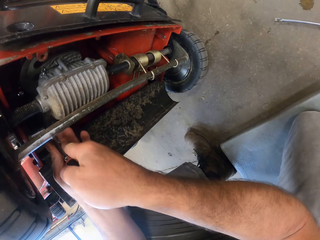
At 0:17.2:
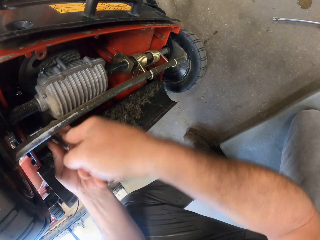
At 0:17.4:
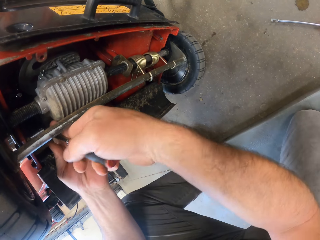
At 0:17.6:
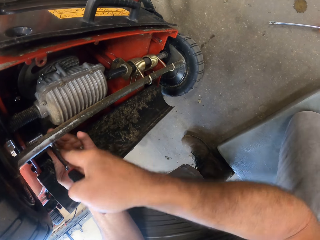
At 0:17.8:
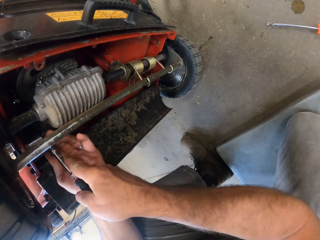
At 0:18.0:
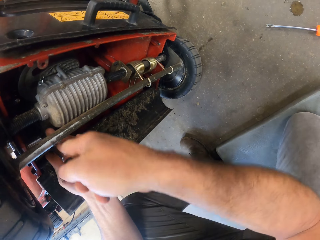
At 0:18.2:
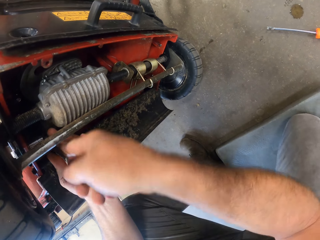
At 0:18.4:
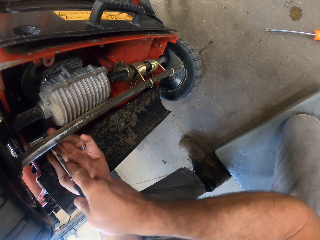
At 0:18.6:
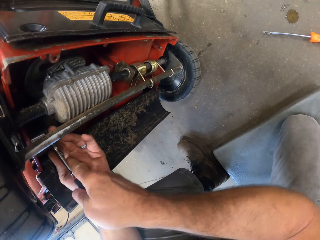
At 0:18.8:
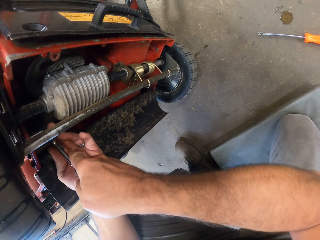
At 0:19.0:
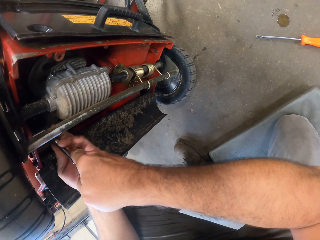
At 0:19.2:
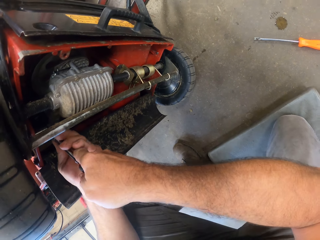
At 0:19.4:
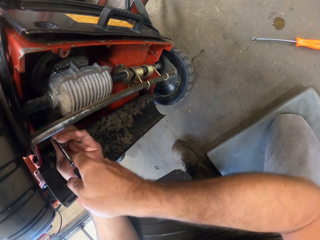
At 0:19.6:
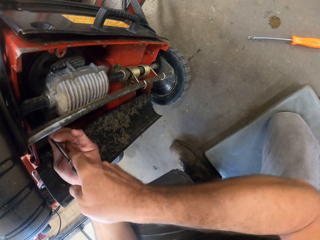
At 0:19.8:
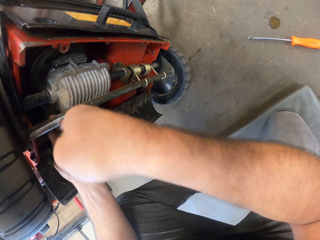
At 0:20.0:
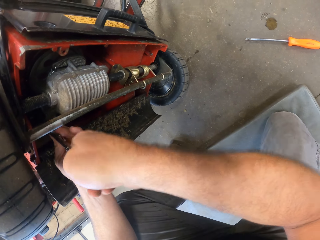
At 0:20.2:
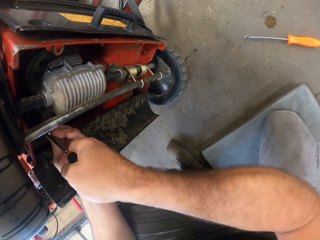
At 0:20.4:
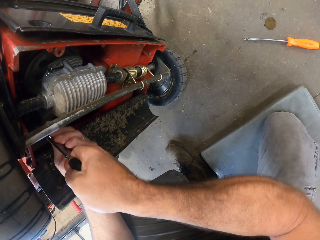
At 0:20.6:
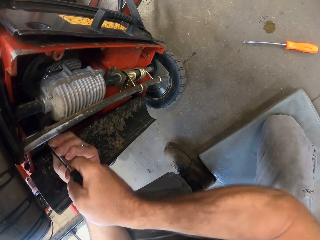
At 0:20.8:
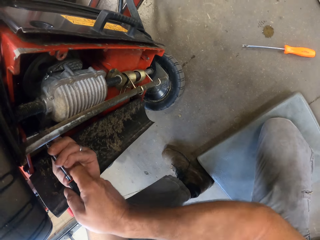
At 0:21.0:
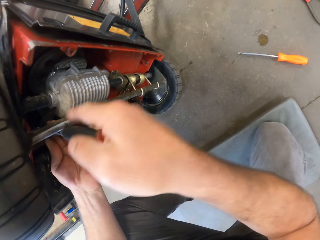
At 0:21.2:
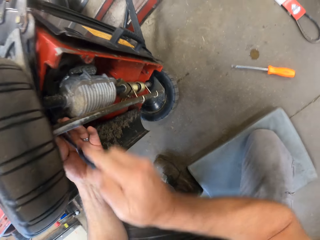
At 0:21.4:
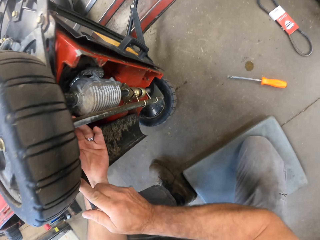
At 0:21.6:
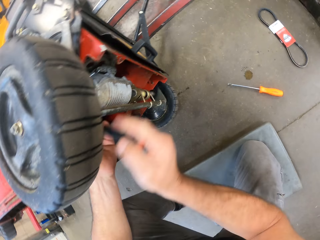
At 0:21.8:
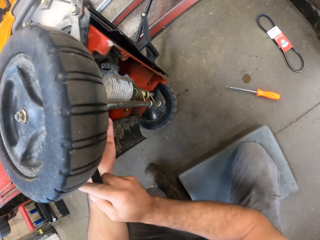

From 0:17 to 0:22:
The camera wearer removes a nut using the nut driver.

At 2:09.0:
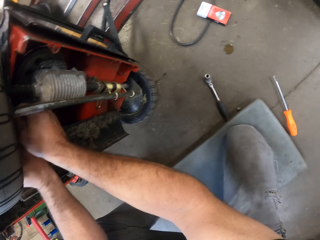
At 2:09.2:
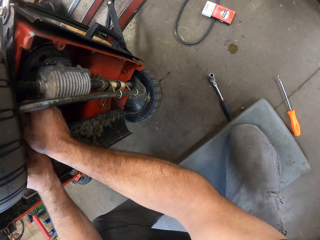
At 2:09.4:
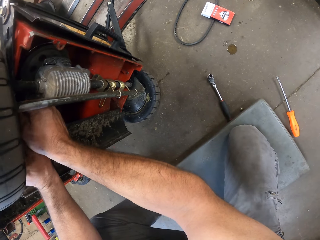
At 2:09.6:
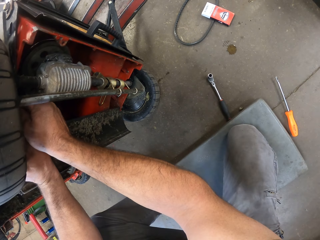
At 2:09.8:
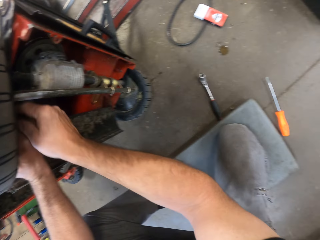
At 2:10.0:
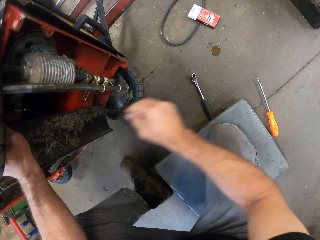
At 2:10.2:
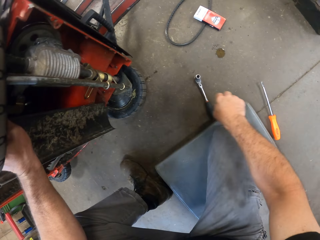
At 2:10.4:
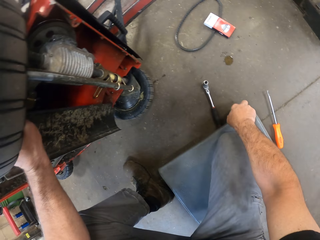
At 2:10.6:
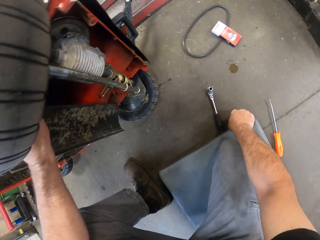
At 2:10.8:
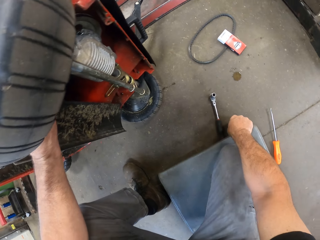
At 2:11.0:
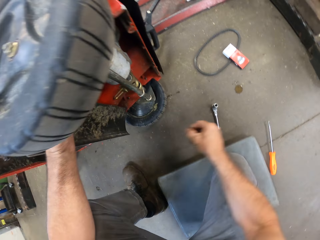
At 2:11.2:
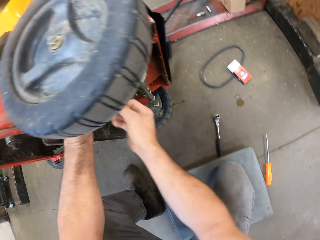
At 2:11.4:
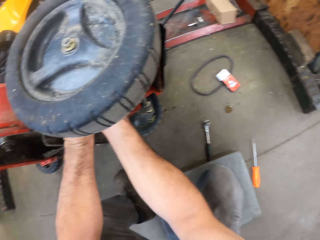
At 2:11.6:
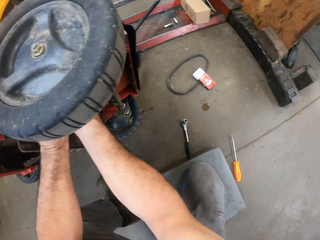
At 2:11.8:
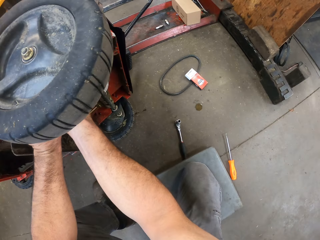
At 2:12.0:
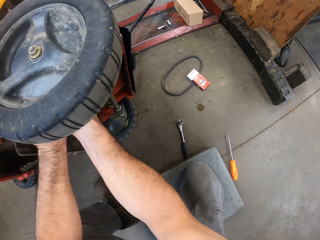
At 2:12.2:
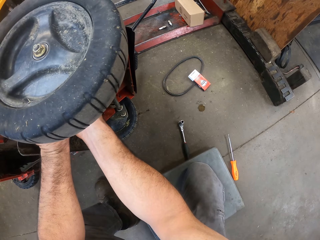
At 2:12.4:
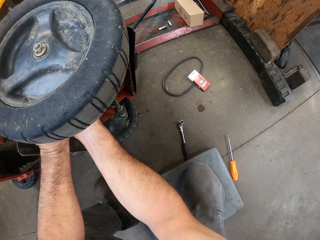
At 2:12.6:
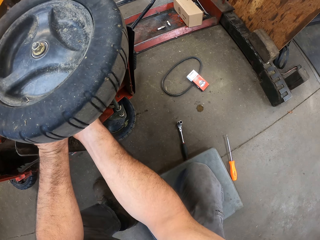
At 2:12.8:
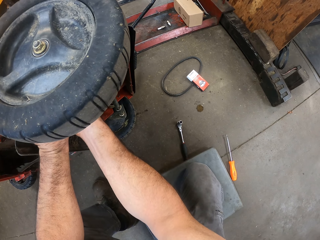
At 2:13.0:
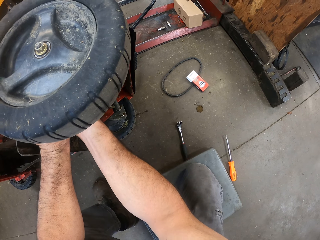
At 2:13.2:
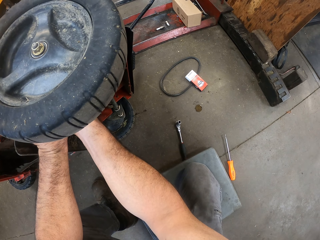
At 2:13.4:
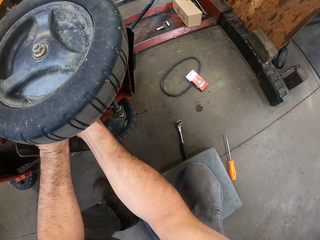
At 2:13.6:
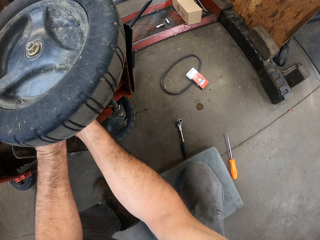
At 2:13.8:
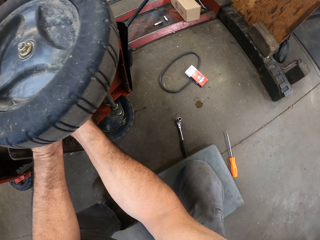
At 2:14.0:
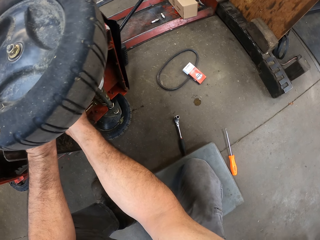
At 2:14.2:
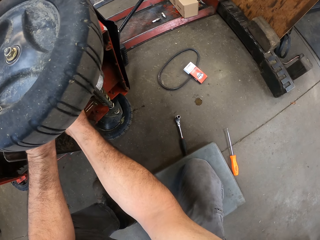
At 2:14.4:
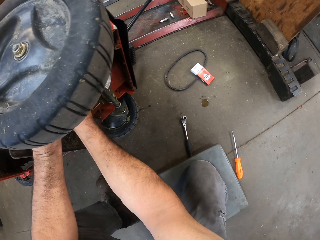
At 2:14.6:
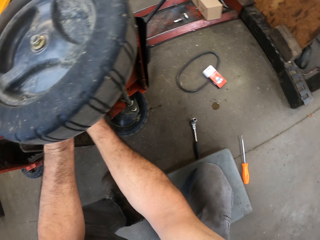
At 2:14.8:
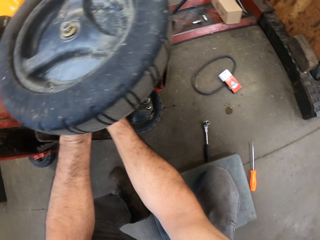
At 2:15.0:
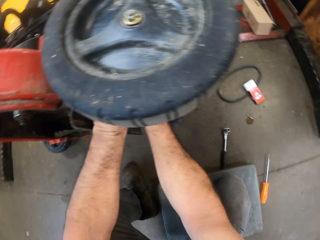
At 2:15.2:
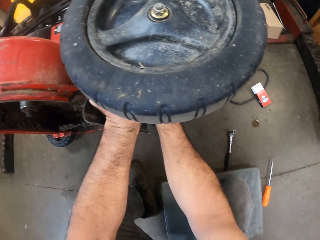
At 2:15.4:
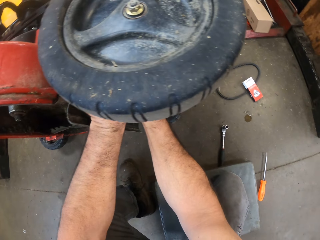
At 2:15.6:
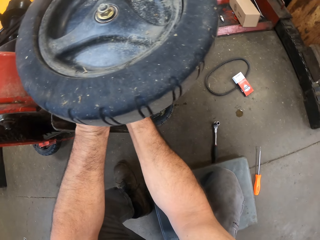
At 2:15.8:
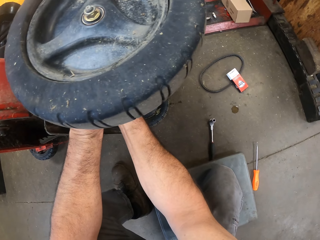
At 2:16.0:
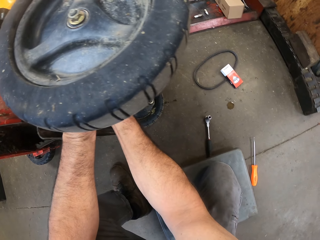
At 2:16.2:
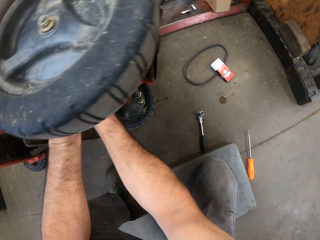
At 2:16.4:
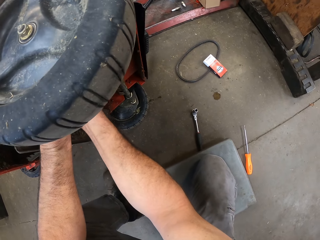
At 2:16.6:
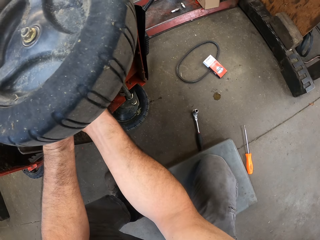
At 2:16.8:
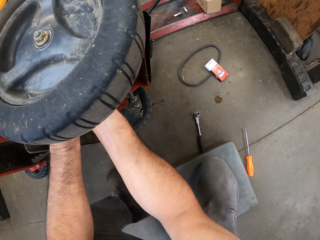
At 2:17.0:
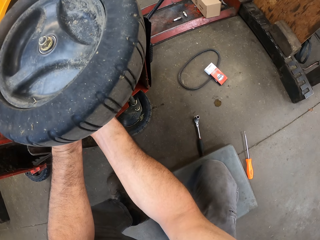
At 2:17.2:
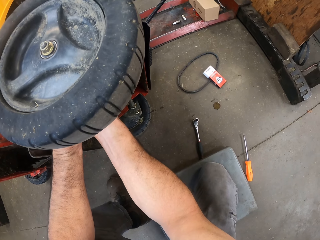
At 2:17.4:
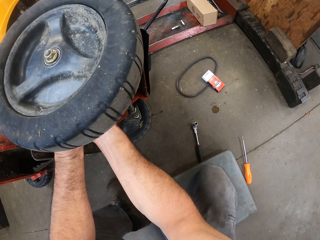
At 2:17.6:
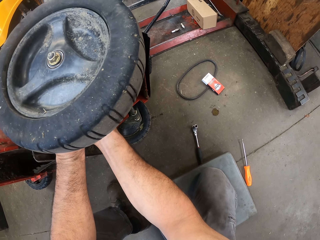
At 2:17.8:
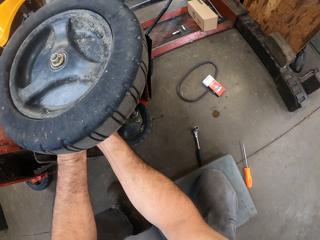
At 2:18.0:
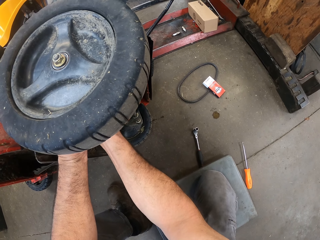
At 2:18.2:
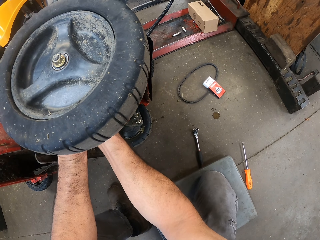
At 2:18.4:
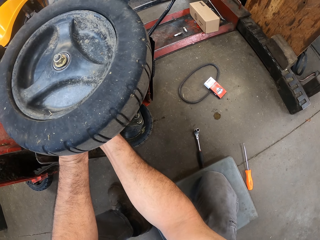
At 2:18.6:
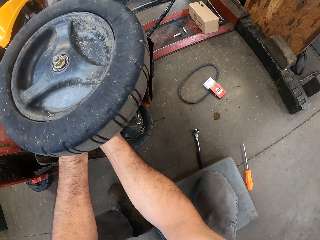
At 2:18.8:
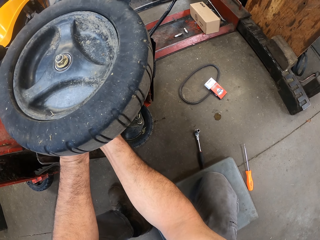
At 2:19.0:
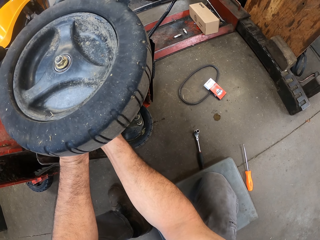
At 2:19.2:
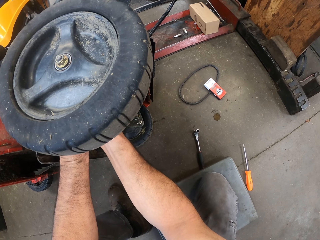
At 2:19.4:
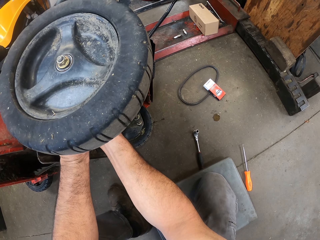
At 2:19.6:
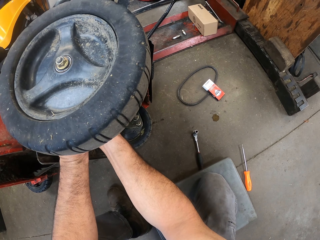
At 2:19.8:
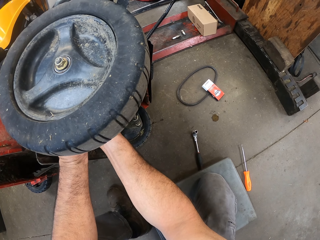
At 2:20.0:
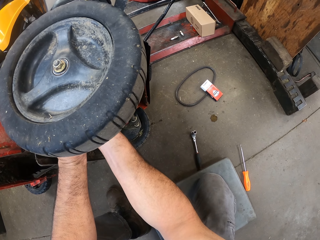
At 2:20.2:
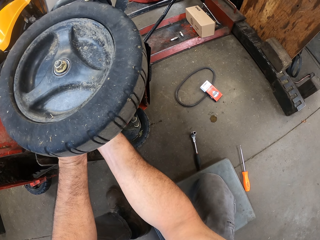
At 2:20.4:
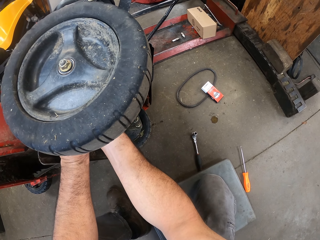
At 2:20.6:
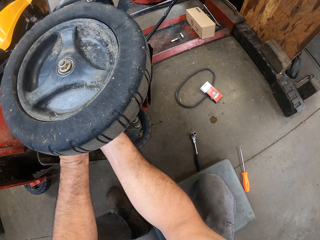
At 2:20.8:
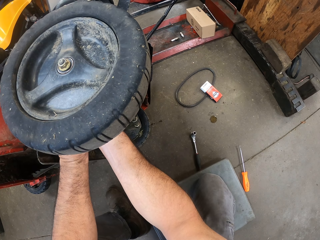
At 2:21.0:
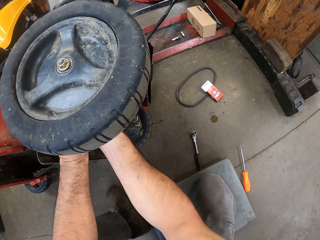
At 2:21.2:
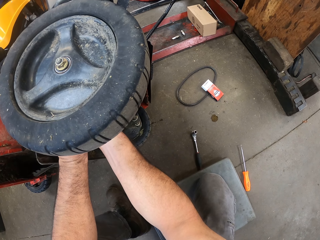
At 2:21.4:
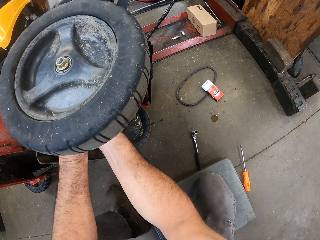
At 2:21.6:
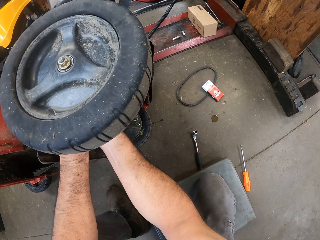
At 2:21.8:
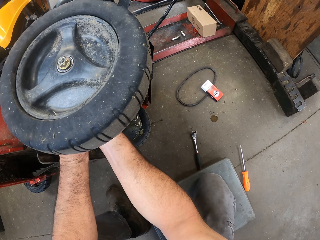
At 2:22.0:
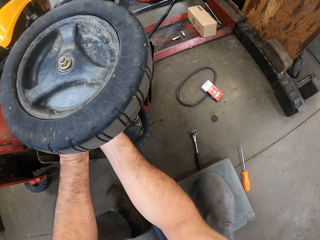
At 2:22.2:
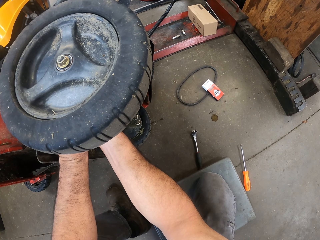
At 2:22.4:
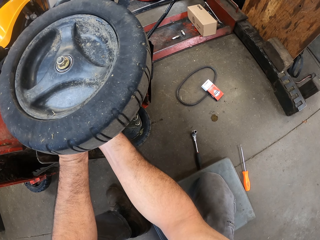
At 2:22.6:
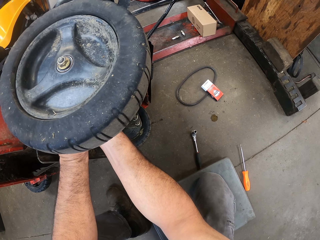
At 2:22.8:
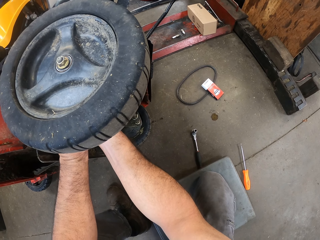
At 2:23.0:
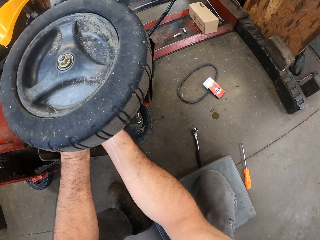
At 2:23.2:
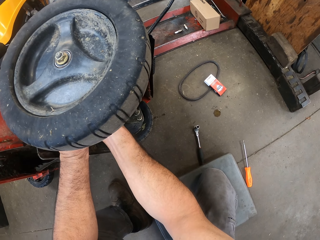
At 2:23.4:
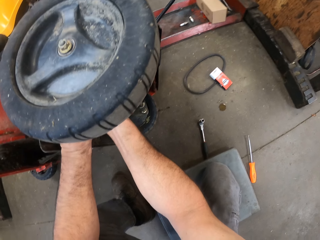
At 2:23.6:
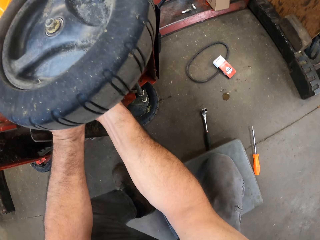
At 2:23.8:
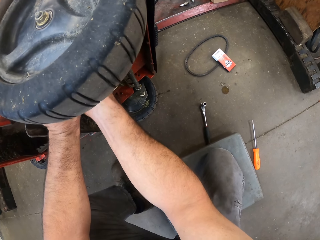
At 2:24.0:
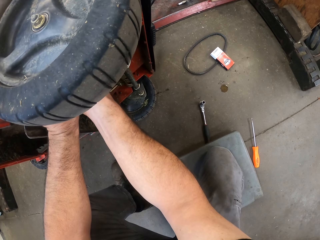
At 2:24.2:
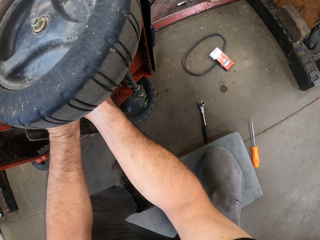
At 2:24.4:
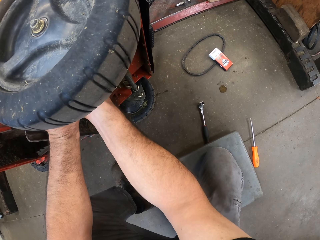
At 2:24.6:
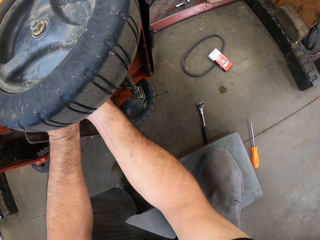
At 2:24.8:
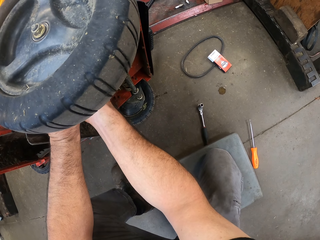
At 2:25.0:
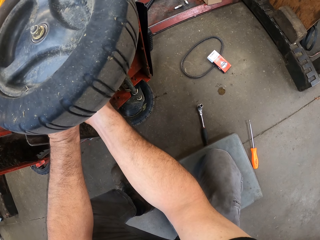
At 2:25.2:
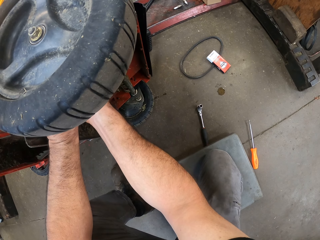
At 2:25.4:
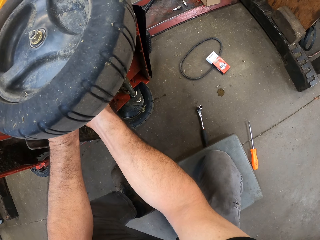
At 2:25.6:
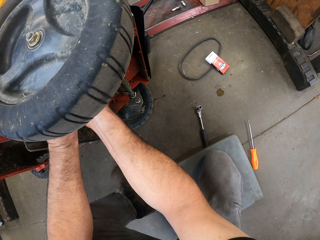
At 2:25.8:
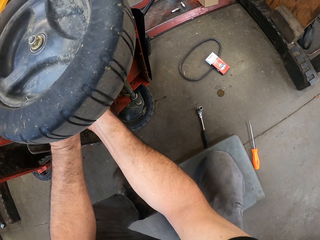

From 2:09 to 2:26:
The camera wearer picks up a bolt or nut on the floor. He drives the bolt into the mower with his right hand. He fixes the nut in the lawn mower.
